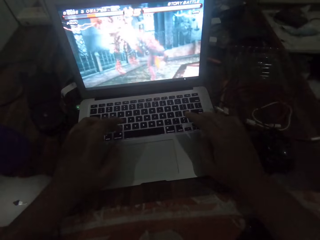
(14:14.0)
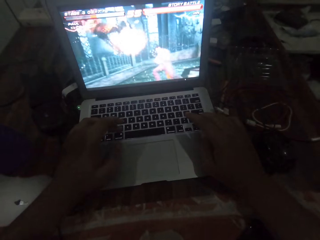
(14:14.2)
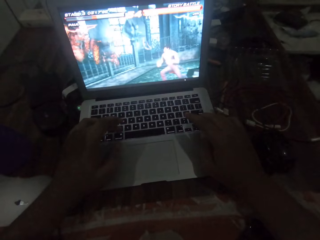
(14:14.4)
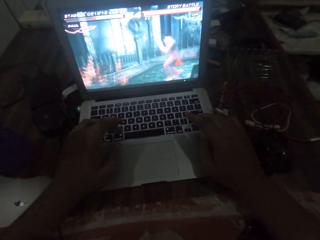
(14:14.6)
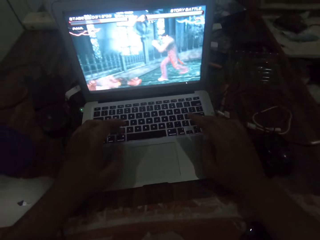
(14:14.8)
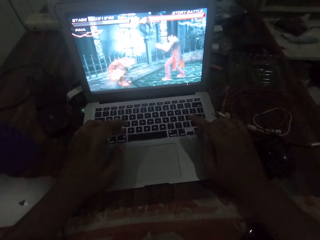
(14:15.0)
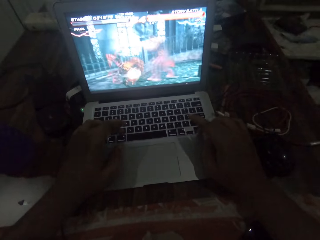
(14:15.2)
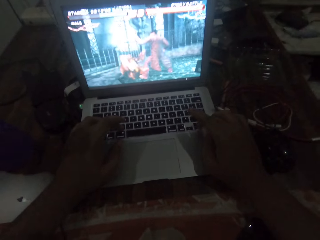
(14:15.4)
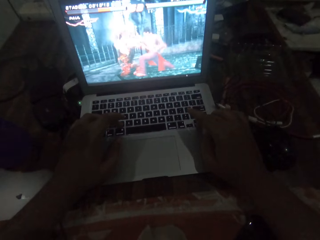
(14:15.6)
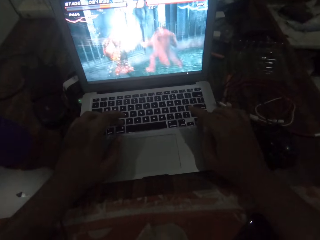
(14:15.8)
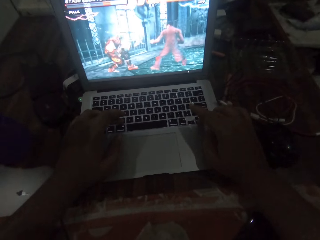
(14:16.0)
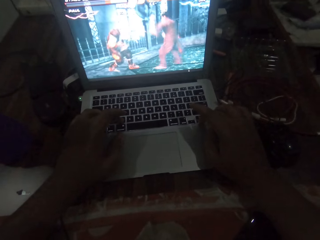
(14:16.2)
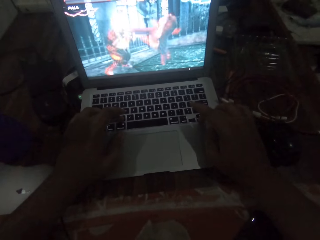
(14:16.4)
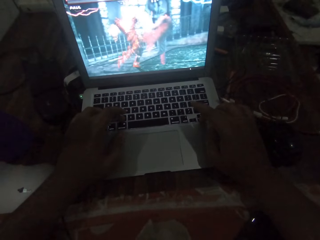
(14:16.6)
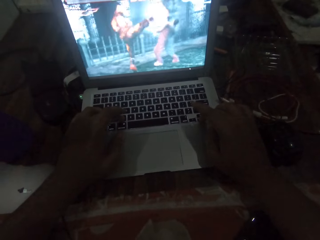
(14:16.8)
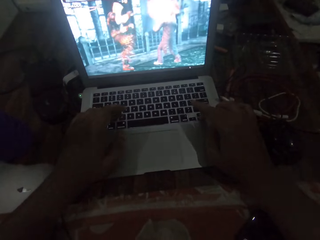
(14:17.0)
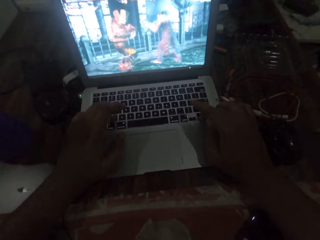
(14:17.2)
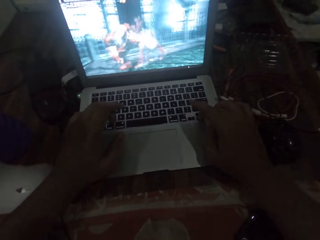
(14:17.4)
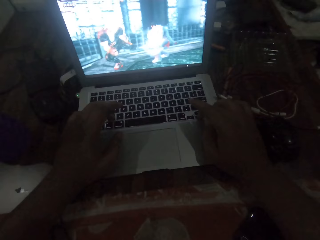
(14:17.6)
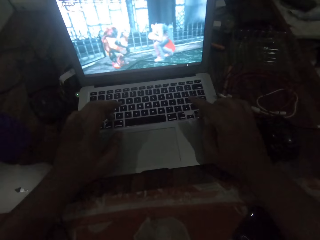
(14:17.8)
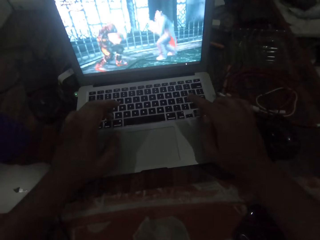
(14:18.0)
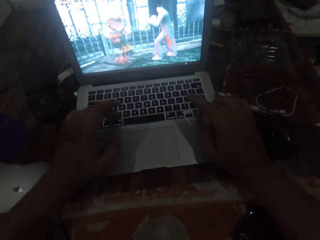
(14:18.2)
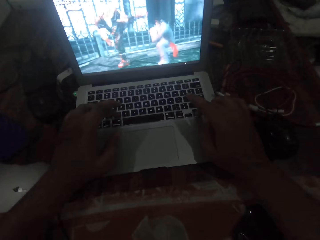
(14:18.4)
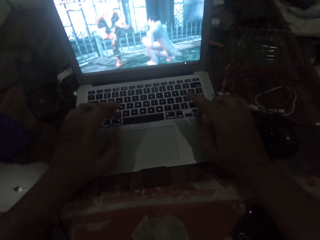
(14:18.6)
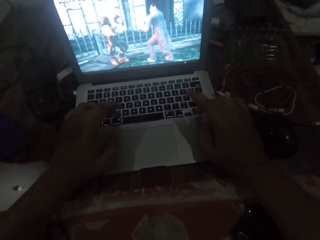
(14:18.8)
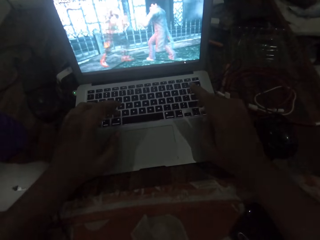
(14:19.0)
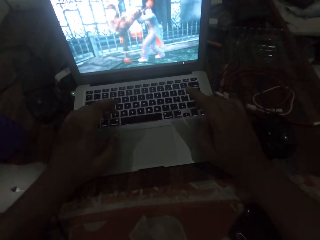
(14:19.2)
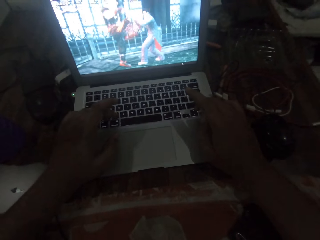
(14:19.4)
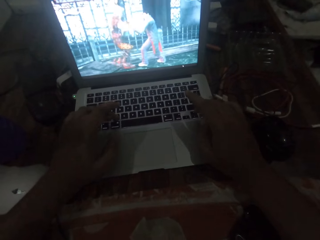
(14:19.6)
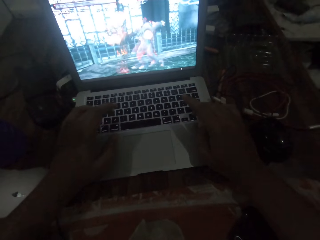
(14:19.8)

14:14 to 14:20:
The camera wearer stares at the laptop screen.

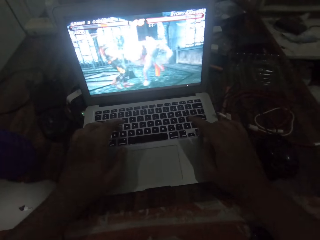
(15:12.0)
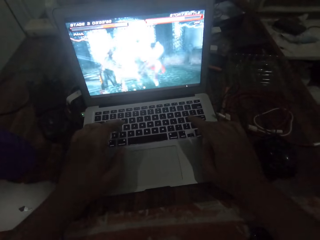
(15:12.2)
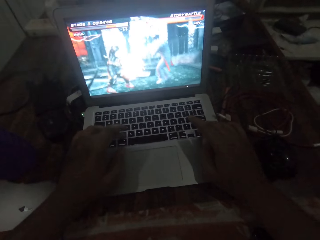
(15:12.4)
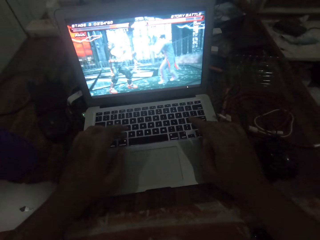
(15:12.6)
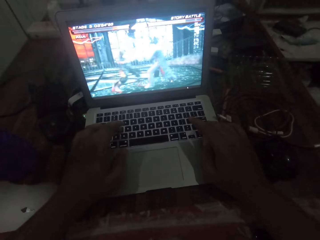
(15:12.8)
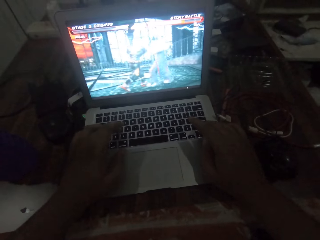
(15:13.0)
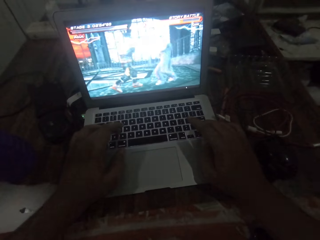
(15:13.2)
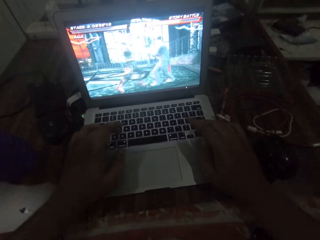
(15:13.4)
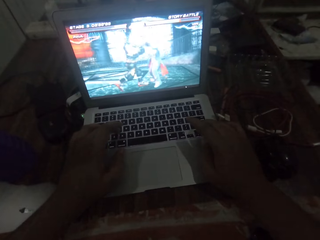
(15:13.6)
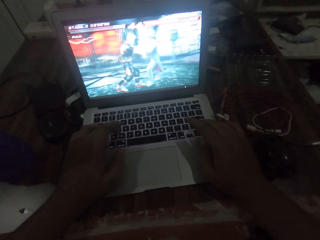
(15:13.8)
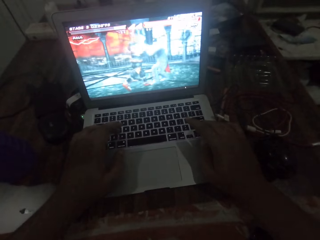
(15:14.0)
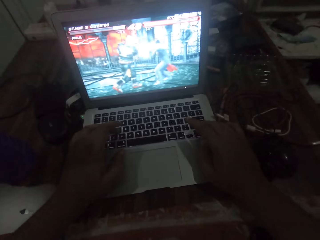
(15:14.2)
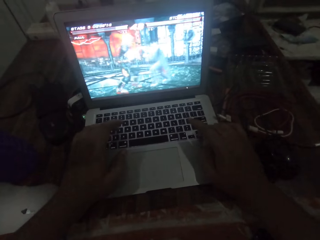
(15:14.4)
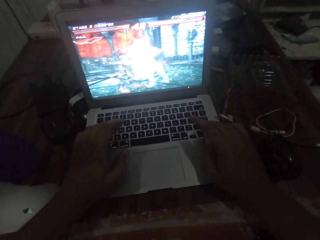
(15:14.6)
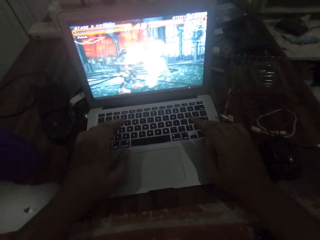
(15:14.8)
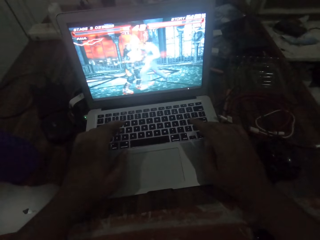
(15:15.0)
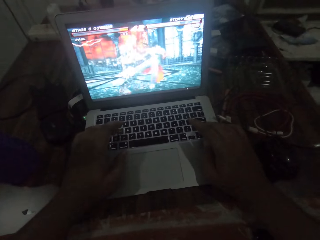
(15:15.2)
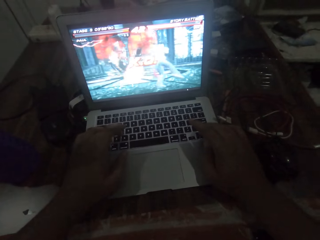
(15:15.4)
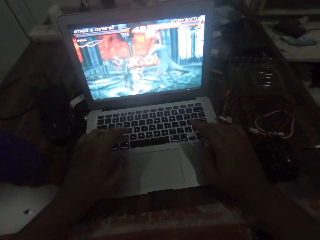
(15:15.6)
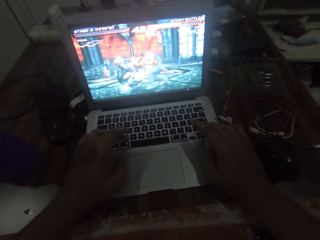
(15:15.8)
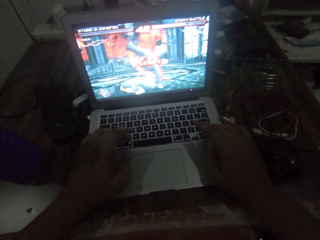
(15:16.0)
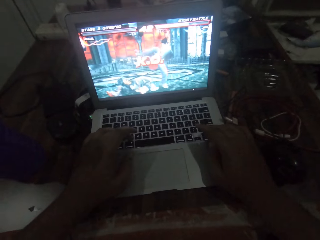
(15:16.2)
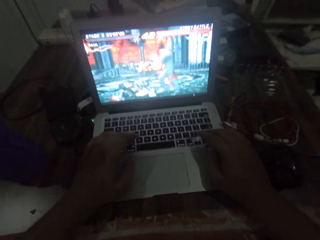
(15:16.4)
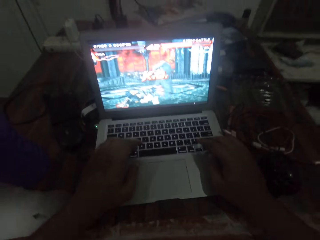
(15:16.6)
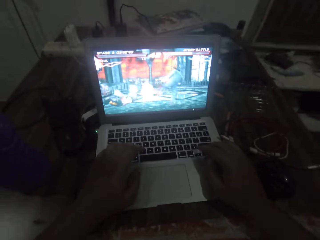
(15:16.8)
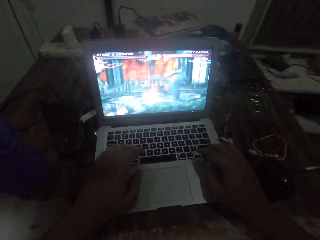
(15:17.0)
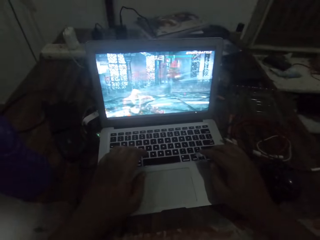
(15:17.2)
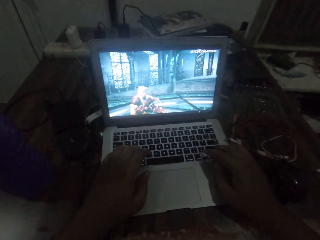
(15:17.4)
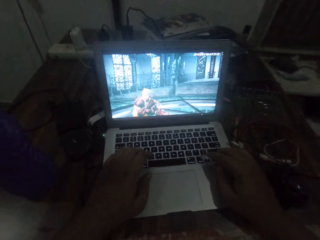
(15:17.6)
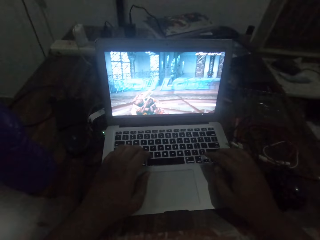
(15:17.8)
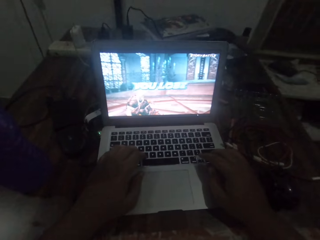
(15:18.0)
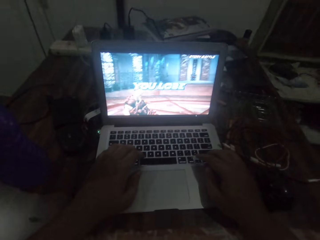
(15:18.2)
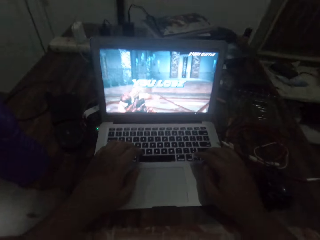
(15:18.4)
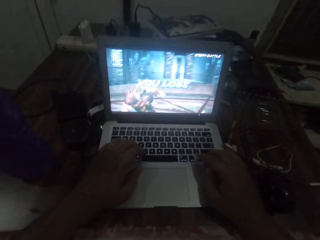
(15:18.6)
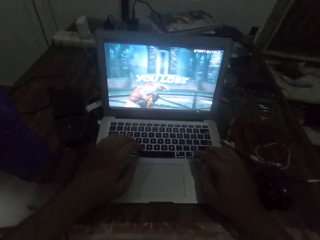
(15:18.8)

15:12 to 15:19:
The camera wearer operates the laptop keys with both hands.

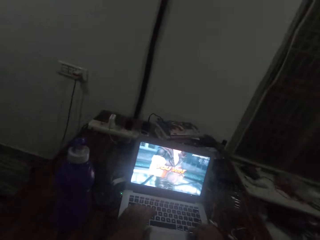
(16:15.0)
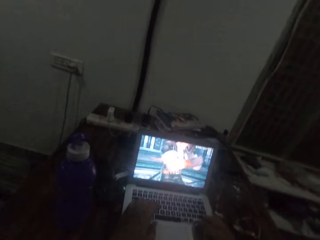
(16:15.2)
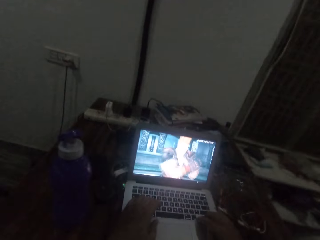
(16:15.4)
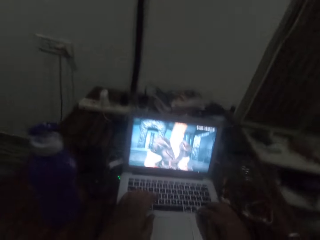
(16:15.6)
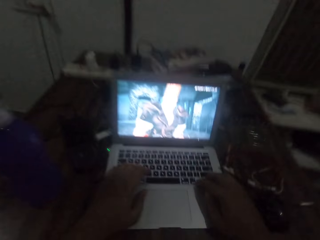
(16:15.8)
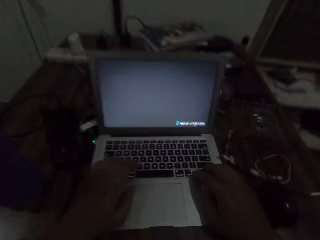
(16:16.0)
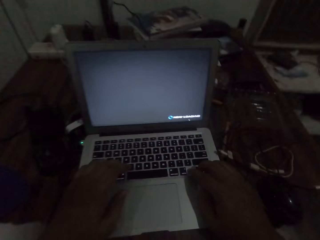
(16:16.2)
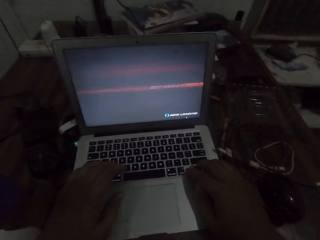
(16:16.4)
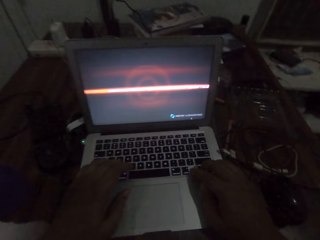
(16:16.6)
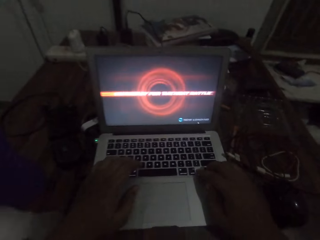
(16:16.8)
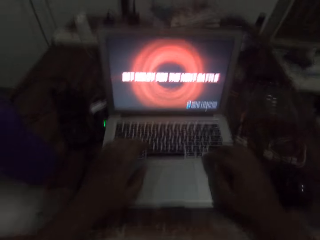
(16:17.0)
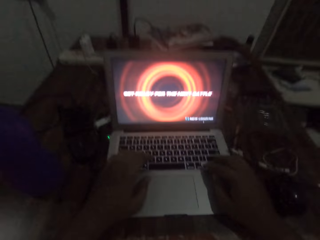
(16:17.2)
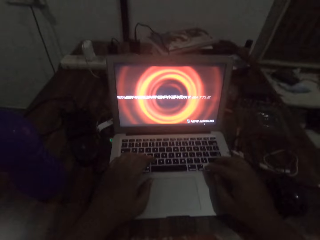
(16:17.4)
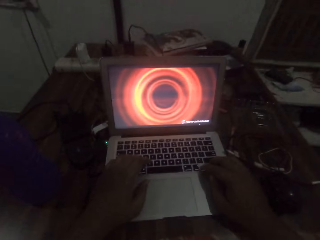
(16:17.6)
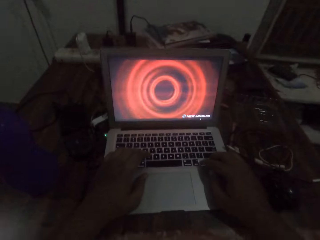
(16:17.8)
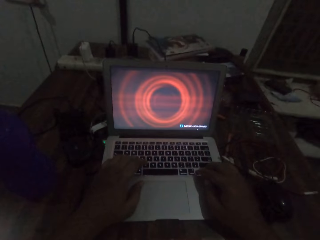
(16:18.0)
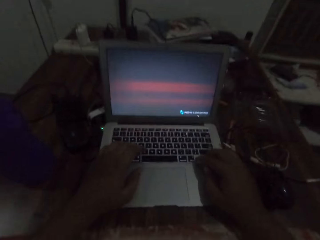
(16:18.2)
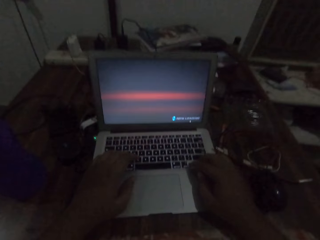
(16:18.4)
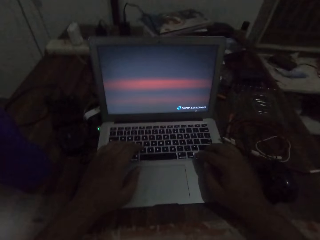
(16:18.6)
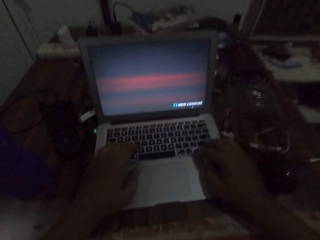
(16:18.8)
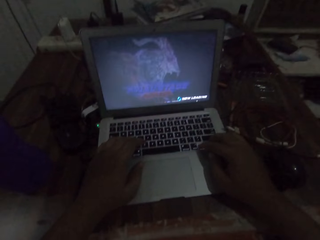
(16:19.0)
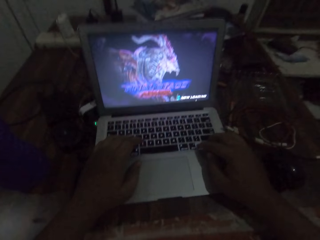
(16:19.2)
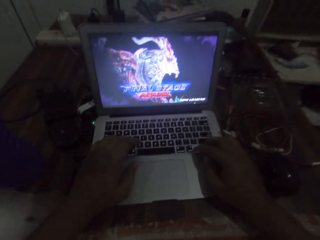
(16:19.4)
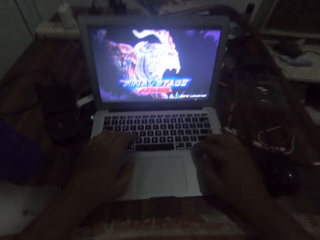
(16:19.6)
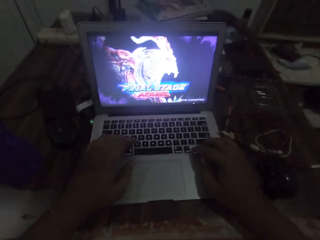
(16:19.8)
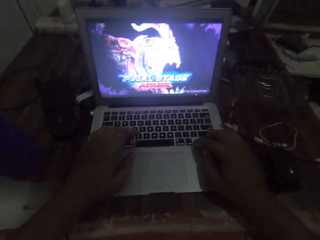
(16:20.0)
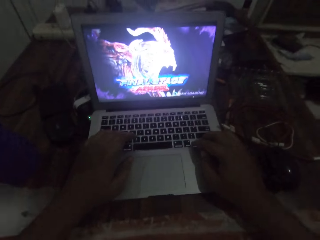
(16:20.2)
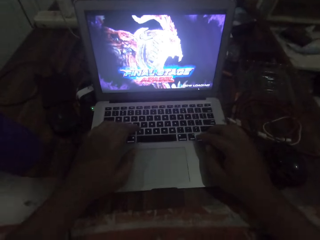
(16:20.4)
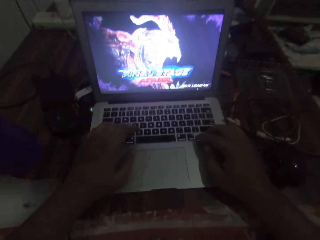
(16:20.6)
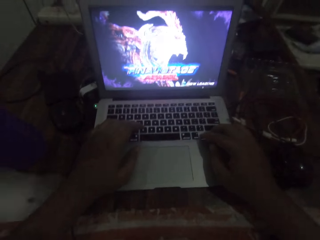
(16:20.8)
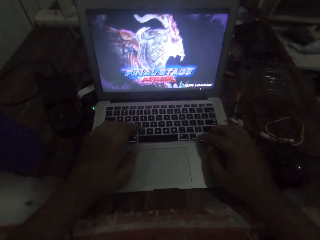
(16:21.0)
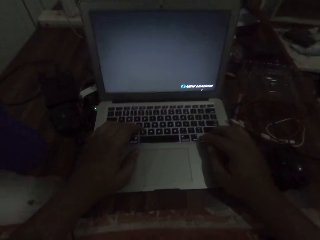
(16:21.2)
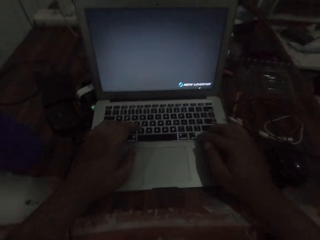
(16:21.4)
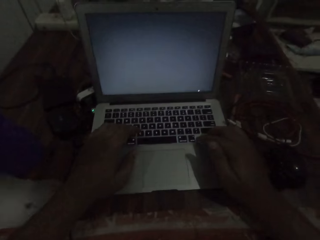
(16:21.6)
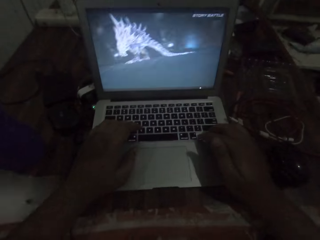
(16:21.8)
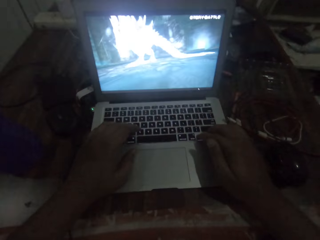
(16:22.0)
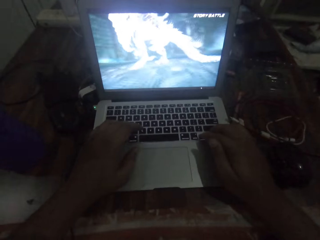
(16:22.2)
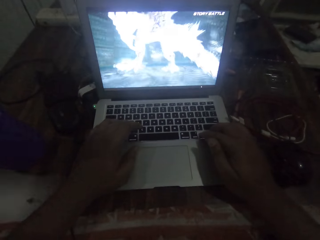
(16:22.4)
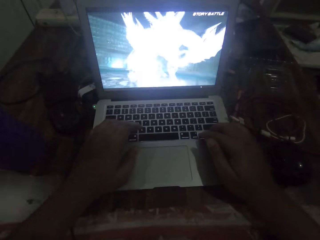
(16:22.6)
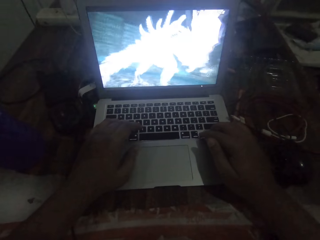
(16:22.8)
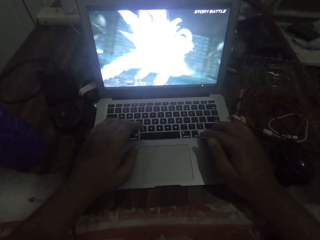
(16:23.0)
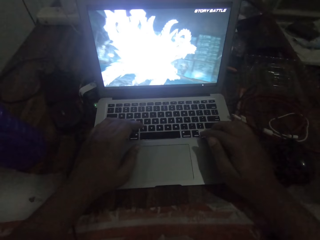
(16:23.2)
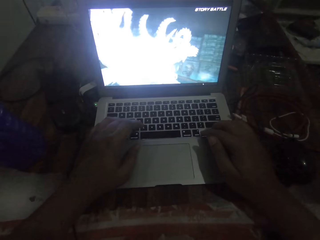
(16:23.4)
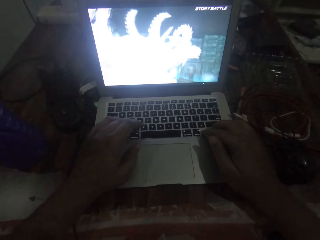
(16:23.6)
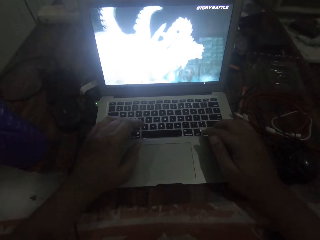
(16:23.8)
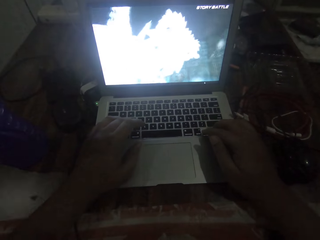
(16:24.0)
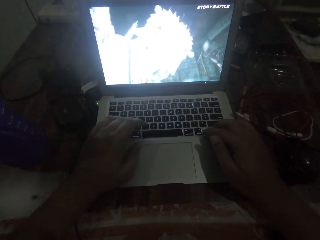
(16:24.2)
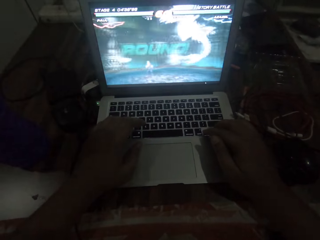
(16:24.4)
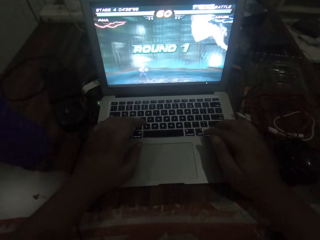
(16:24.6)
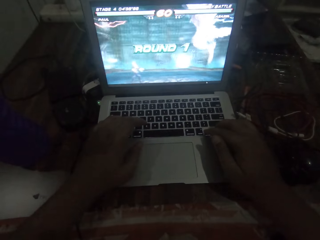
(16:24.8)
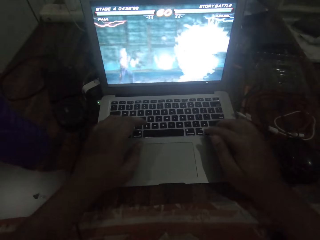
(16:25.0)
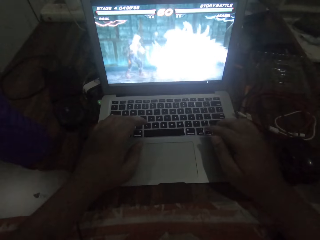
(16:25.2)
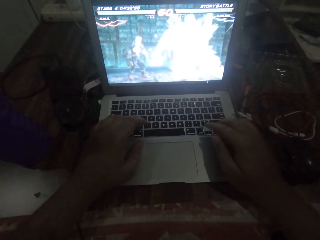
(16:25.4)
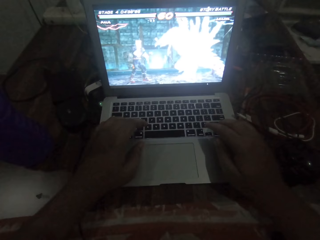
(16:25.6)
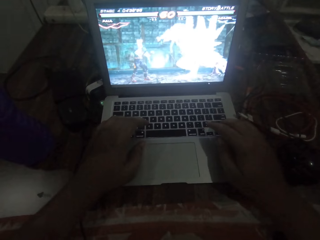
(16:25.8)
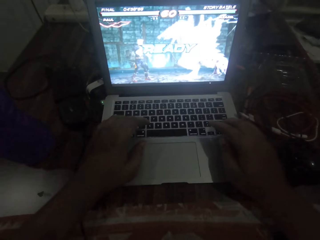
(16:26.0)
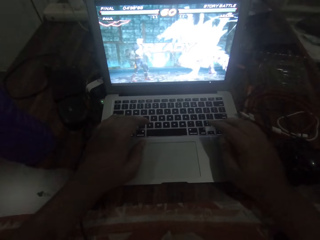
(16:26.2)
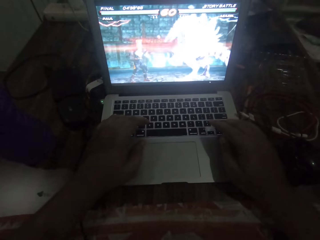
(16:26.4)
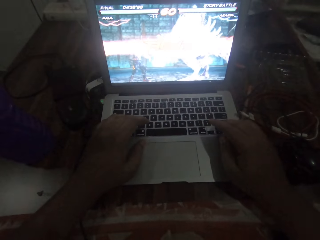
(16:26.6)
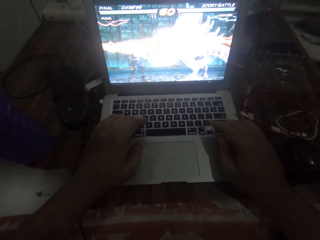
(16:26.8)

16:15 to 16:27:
The camera wearer moves the camera around. They rest hands on the laptop keys.
